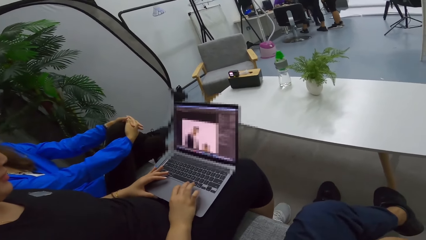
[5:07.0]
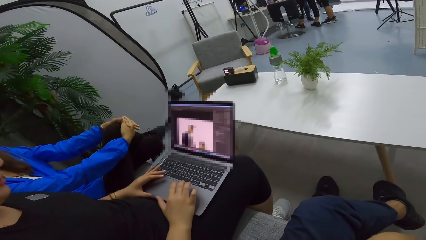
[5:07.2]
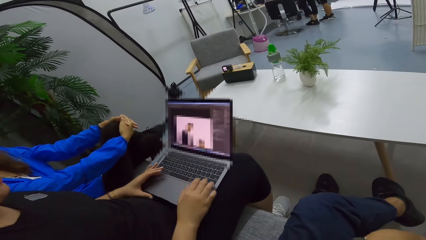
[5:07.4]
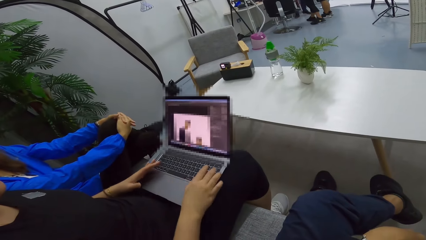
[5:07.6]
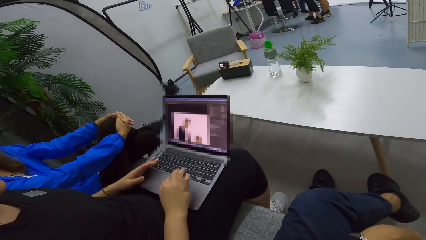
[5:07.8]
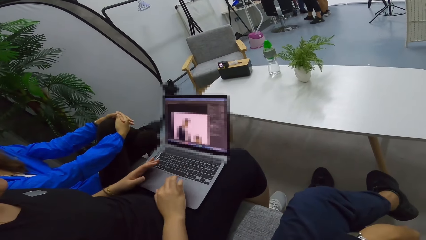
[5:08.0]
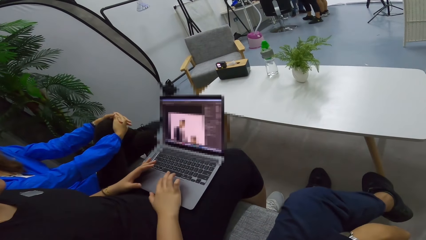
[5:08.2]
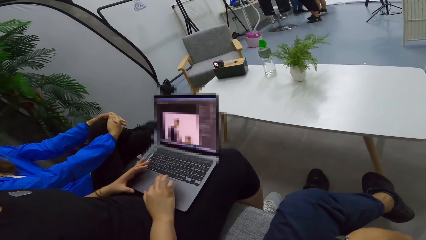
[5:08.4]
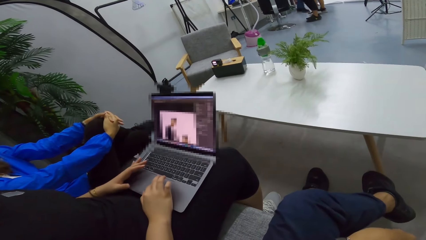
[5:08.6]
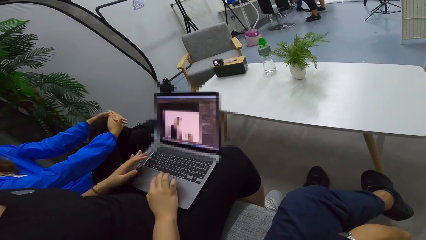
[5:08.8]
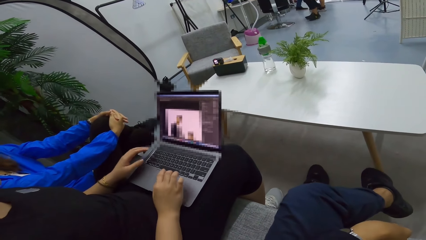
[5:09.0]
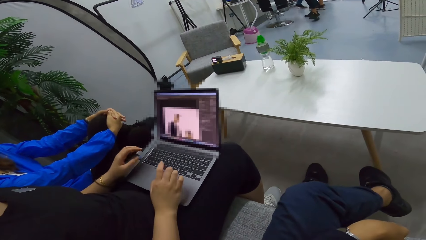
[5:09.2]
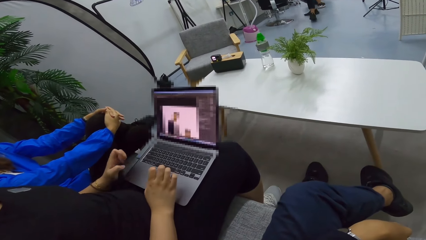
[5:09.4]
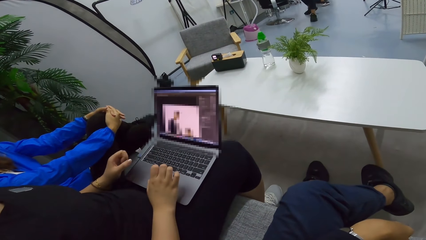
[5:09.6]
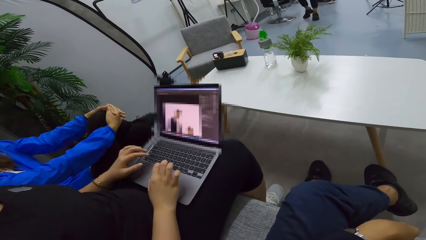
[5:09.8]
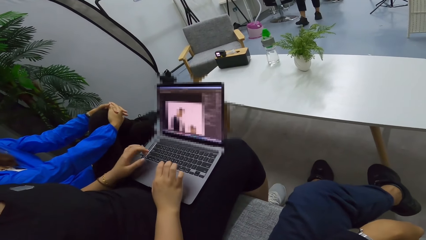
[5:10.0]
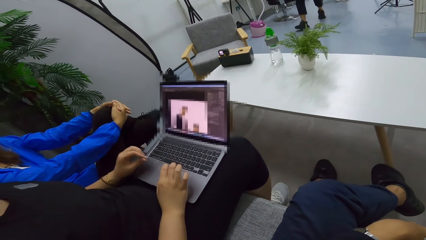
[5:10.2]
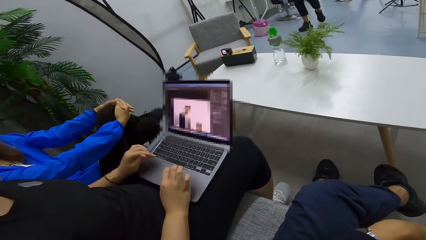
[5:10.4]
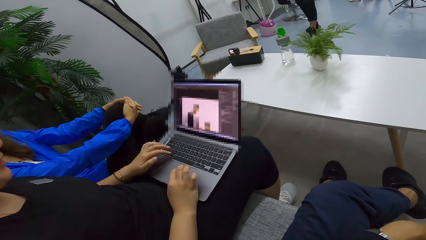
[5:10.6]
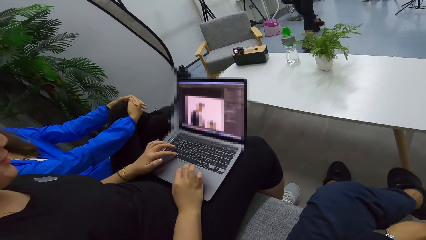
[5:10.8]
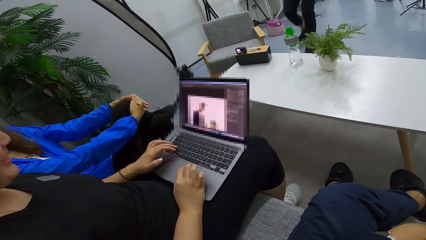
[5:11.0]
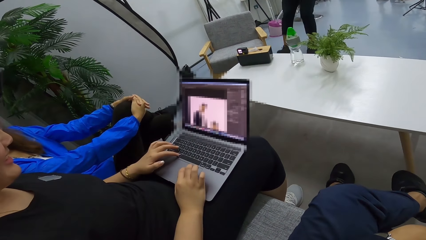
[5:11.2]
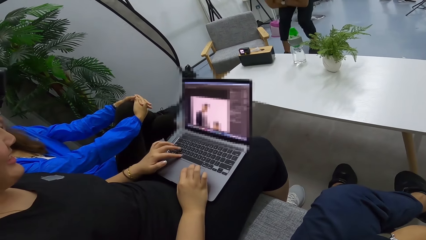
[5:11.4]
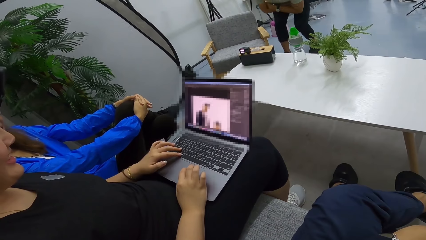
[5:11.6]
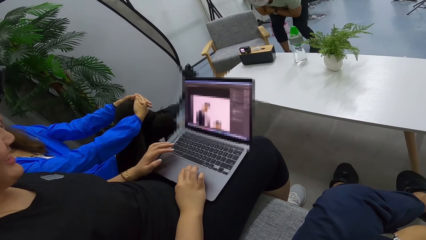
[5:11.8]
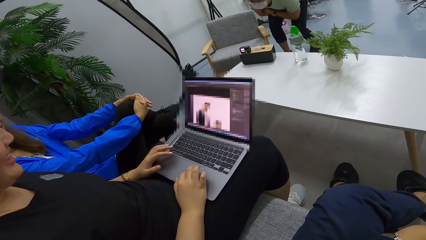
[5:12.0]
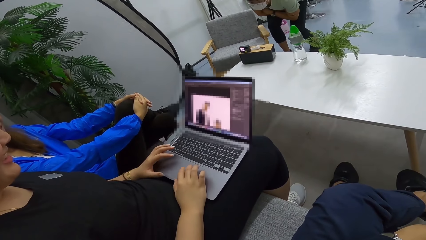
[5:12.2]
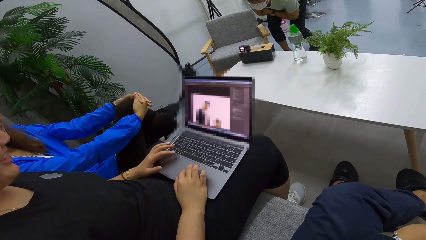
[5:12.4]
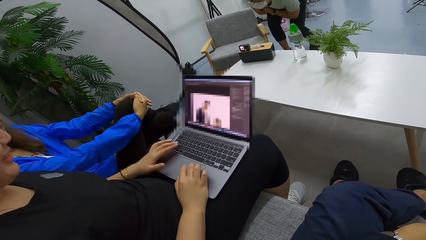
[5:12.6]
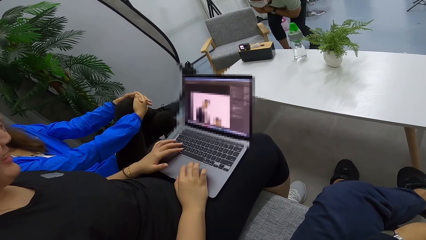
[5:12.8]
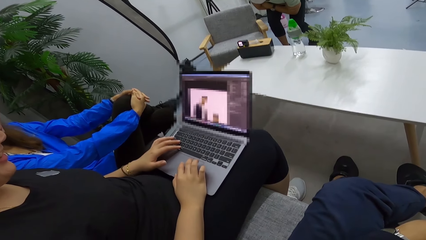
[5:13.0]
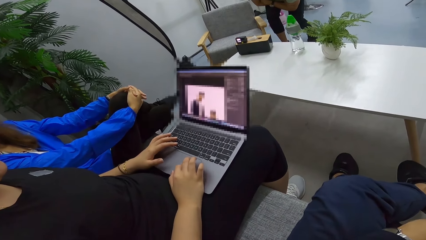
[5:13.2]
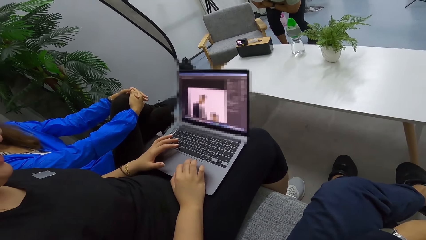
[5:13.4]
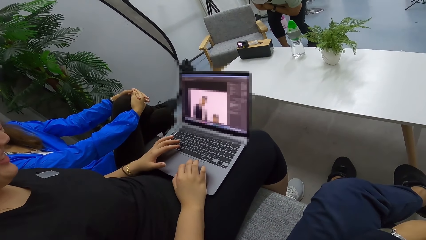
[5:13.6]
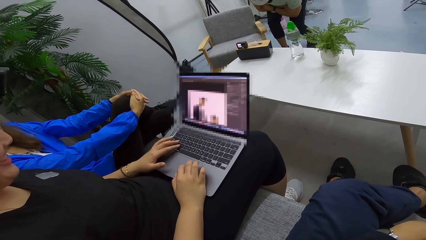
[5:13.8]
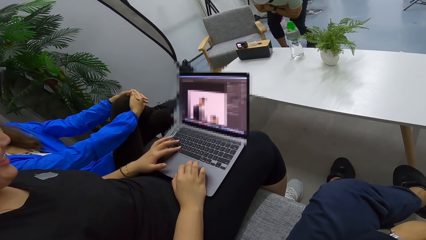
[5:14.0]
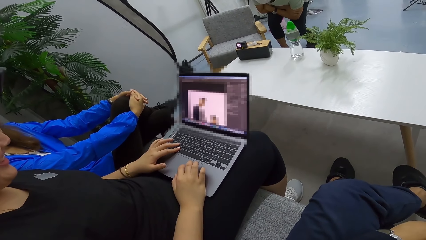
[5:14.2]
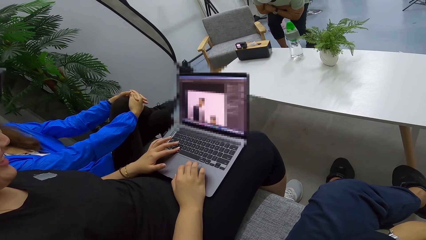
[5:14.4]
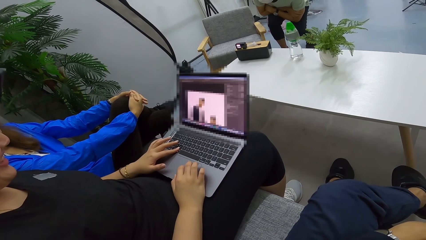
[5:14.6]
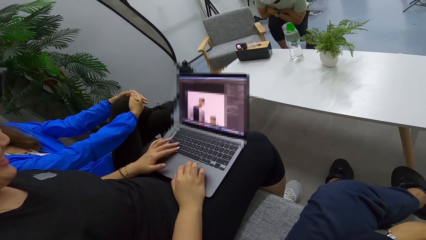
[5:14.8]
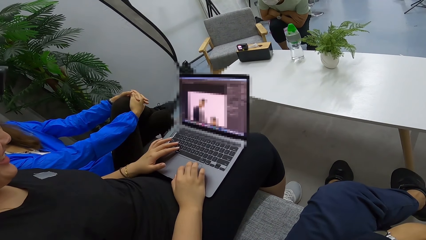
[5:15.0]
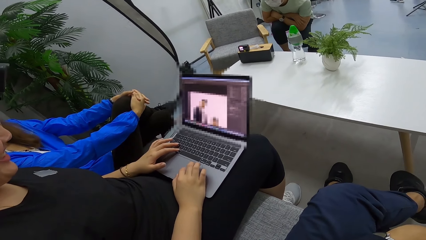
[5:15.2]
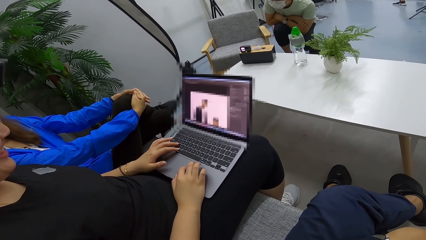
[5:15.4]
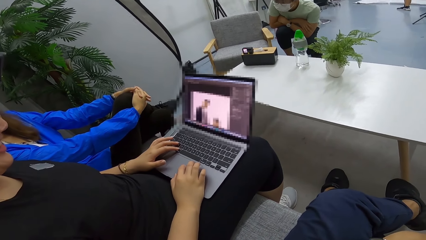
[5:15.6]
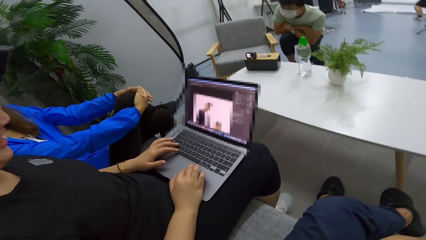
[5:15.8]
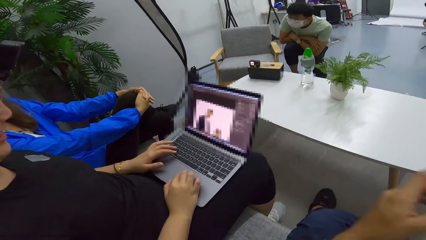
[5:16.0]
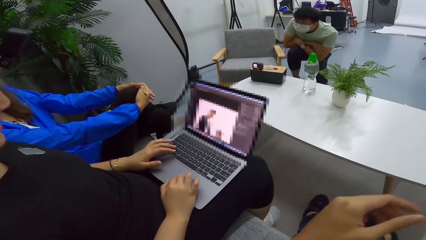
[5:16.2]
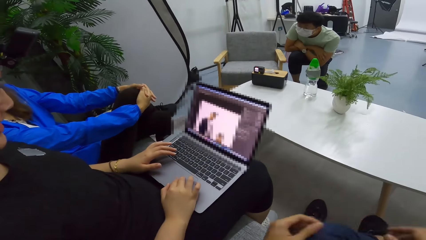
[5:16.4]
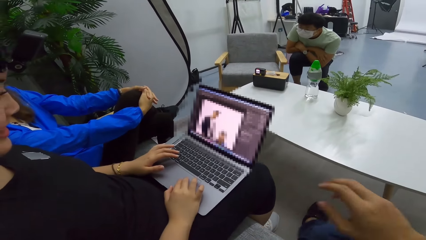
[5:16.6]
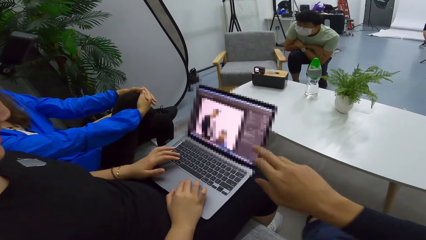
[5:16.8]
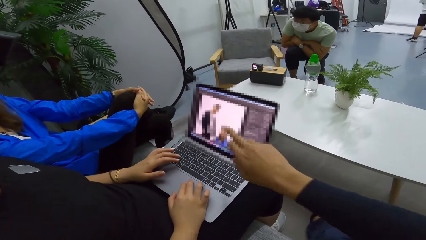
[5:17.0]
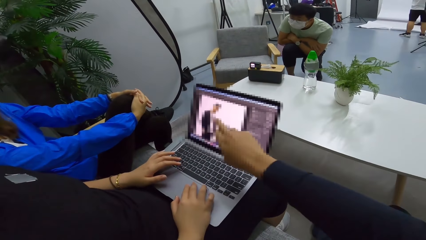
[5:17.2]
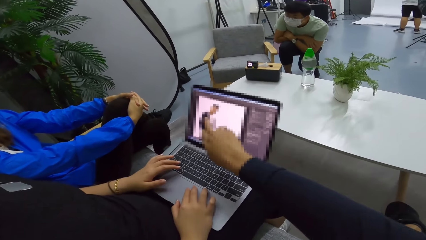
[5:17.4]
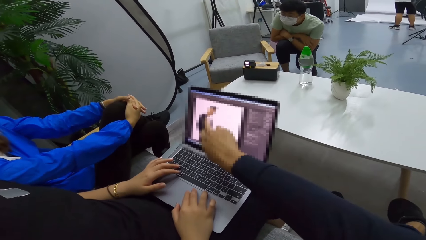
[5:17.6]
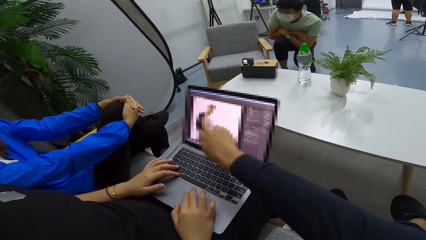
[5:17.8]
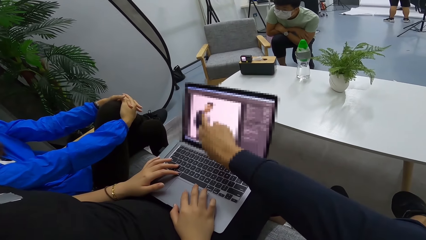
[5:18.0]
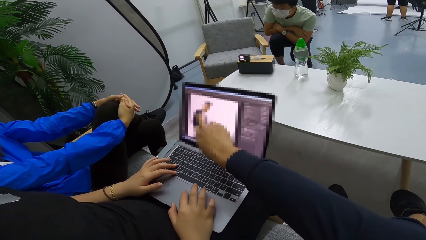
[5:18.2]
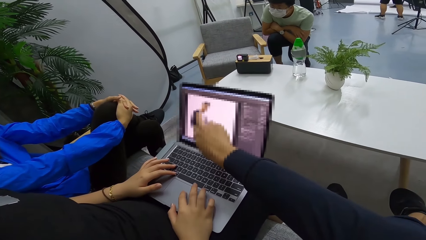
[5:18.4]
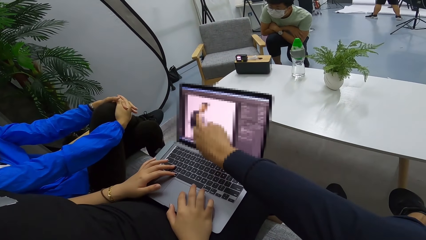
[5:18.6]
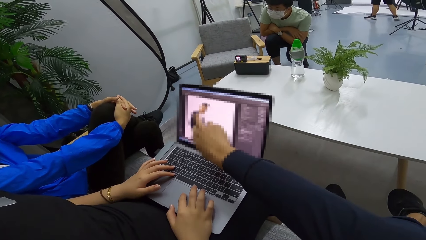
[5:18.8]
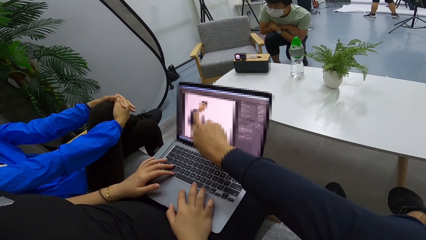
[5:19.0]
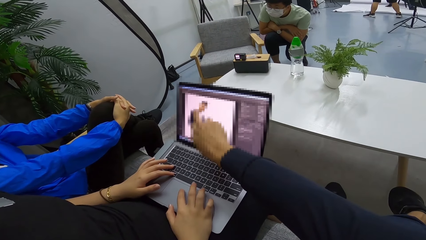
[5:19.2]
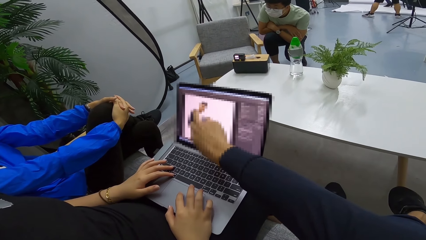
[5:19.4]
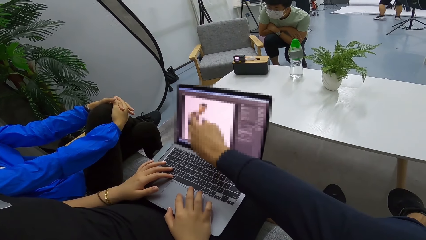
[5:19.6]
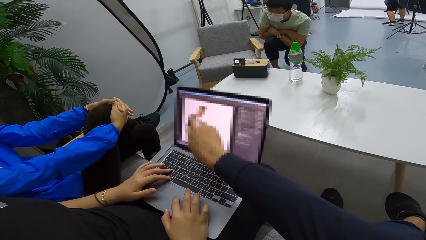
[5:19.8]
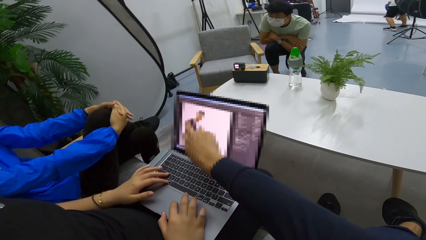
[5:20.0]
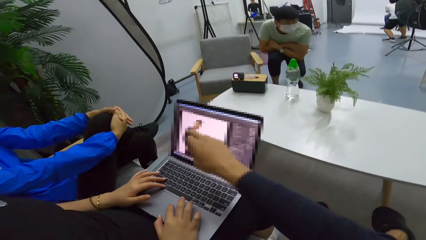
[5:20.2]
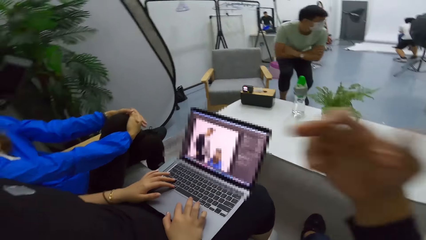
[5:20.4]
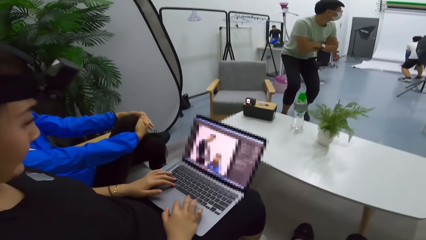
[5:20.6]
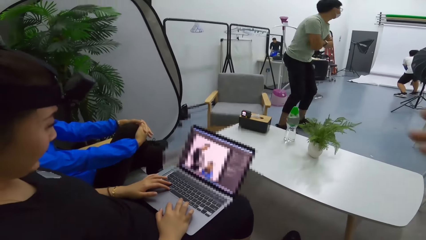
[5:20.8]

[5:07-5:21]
A man points at the laptop. The camera wearer points at the laptop.

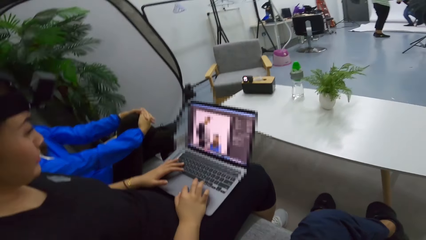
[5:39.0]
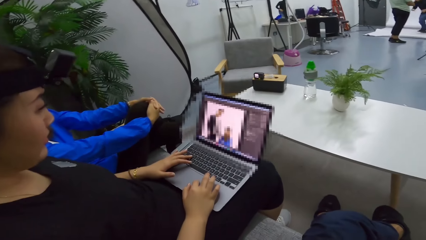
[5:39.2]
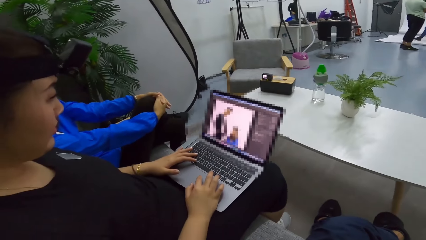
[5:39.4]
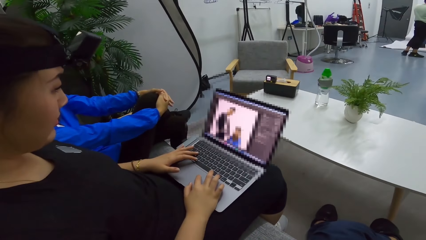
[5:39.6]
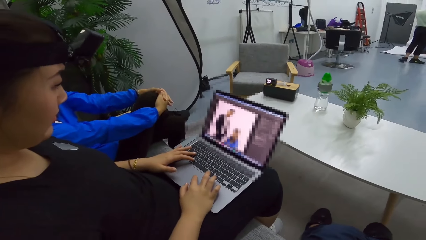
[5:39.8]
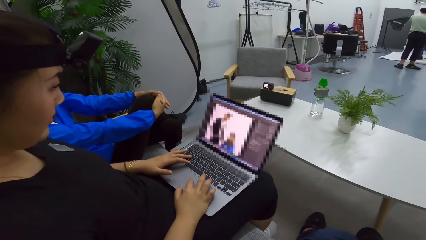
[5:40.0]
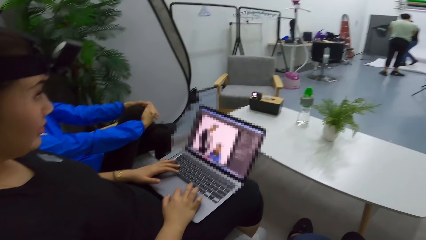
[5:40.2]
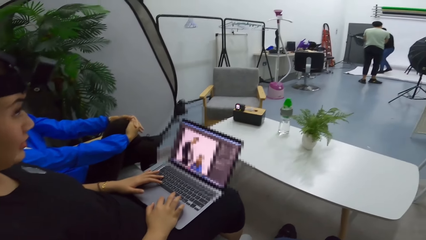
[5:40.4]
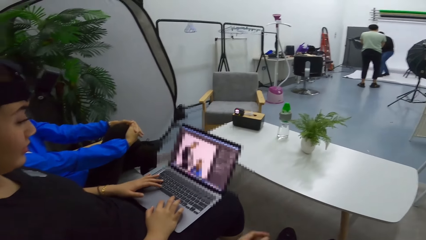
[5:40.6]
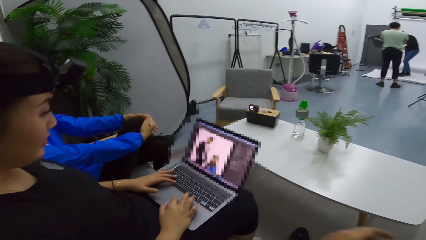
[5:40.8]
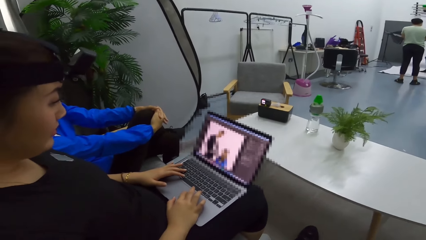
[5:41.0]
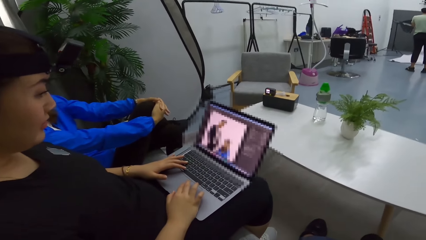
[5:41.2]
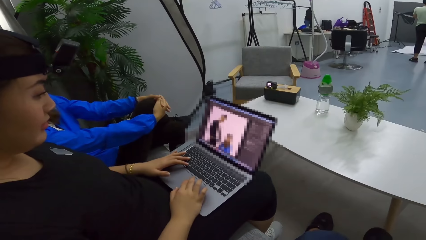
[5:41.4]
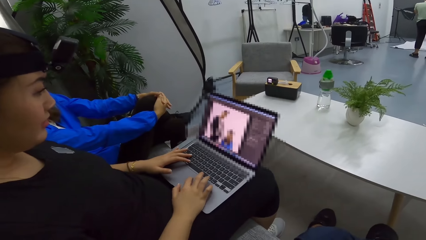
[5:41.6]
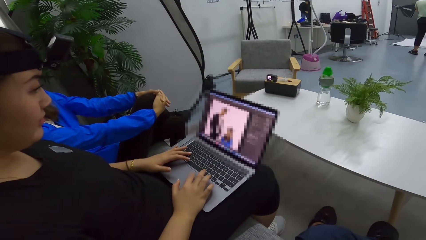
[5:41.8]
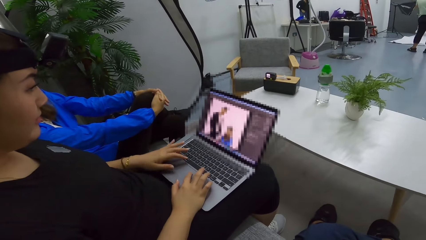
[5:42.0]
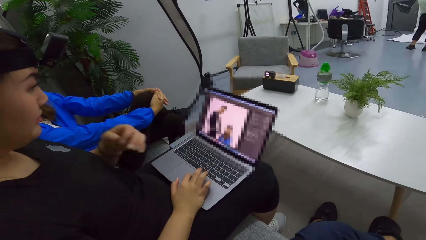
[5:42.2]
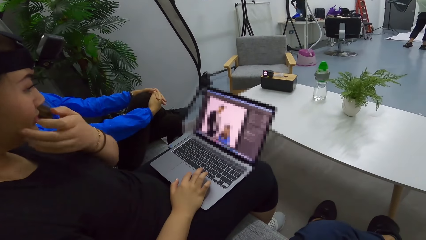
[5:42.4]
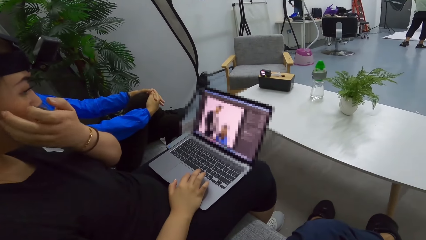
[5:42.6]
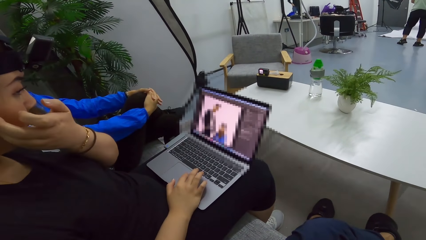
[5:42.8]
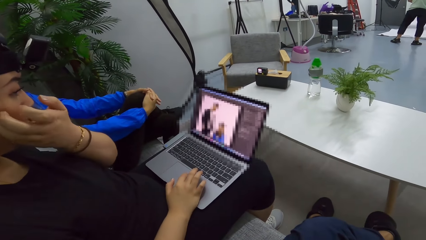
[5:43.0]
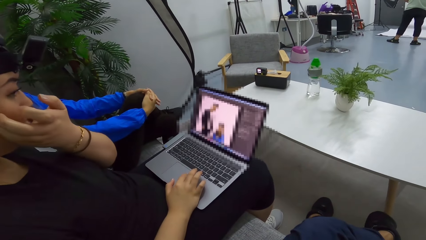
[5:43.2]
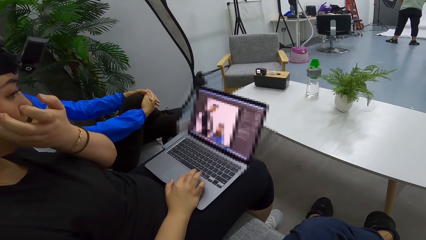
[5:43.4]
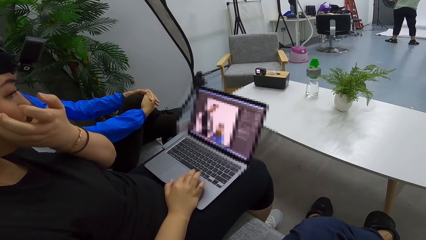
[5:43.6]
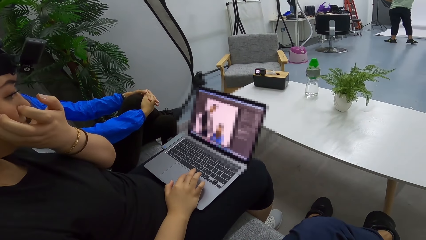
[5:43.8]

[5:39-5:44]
The camera wearer talks to a person.
